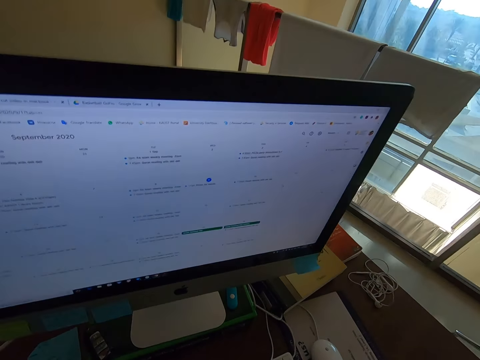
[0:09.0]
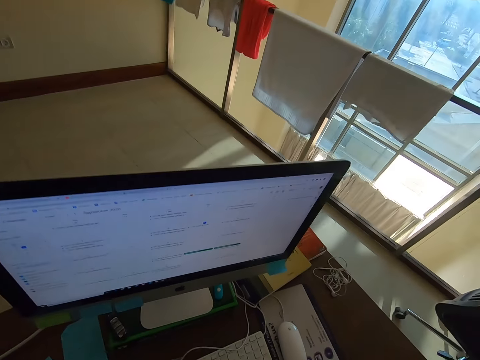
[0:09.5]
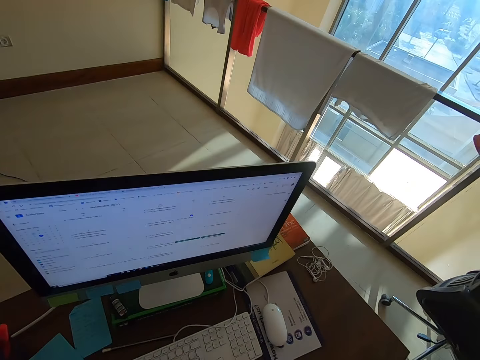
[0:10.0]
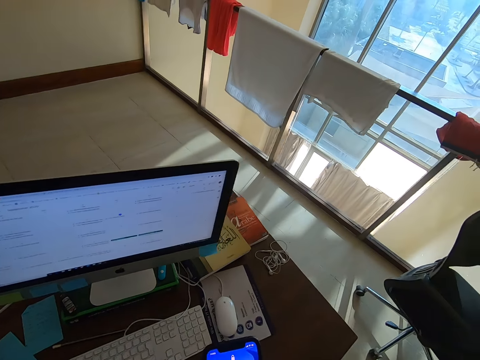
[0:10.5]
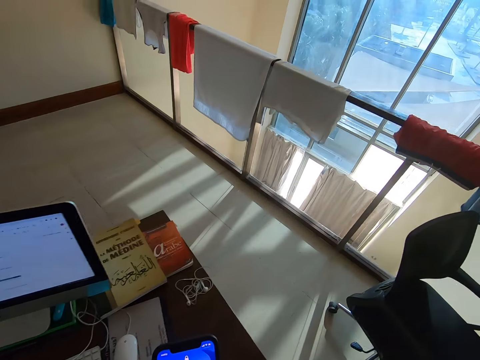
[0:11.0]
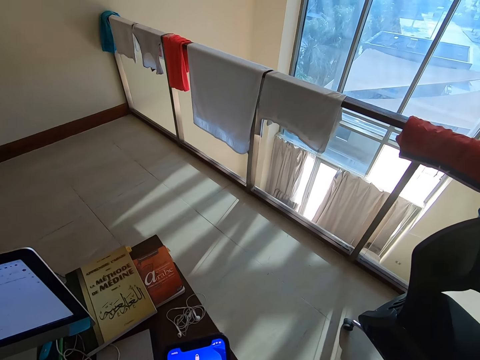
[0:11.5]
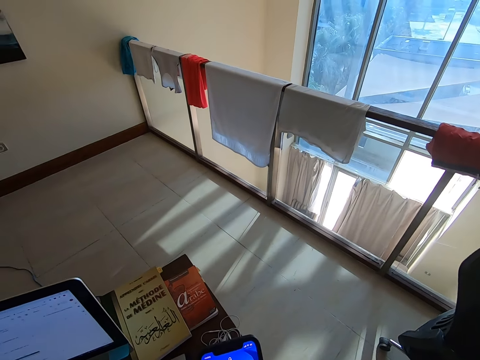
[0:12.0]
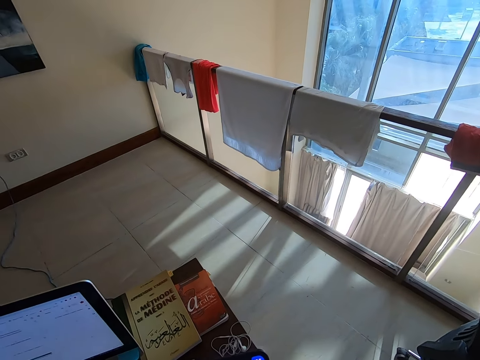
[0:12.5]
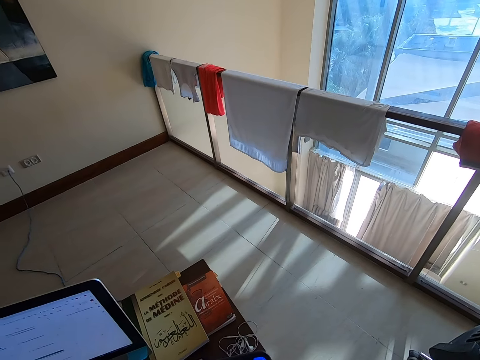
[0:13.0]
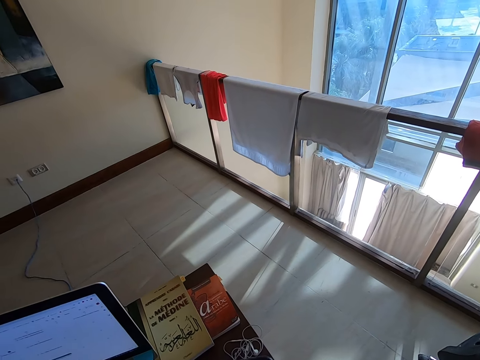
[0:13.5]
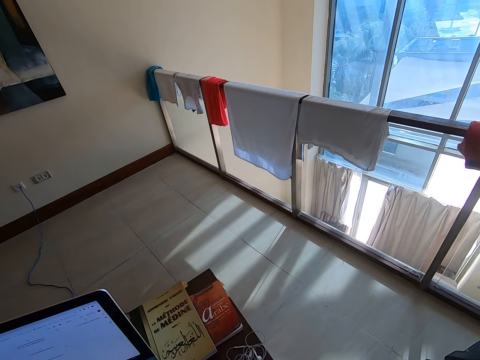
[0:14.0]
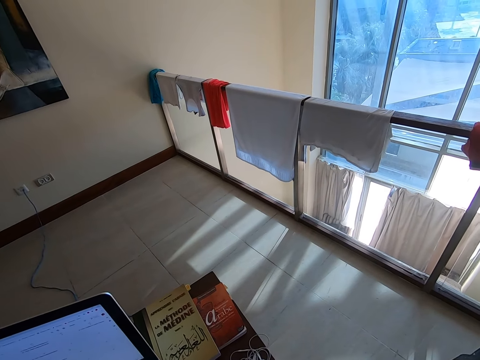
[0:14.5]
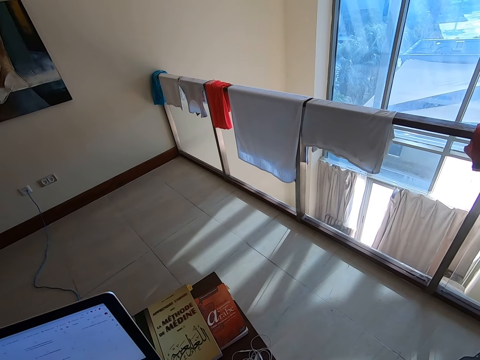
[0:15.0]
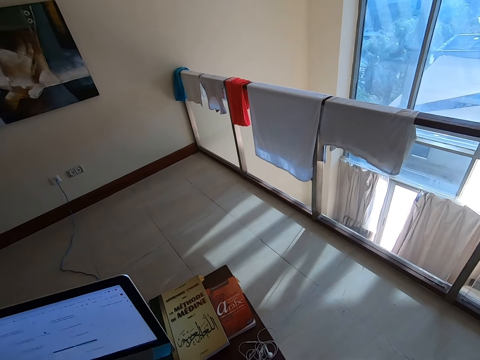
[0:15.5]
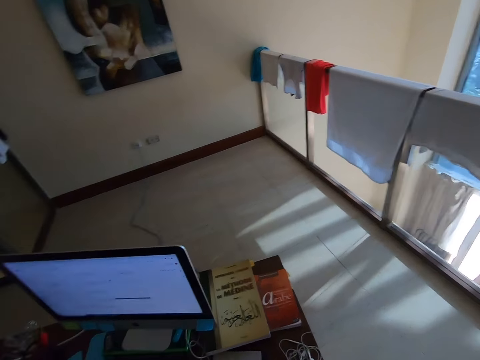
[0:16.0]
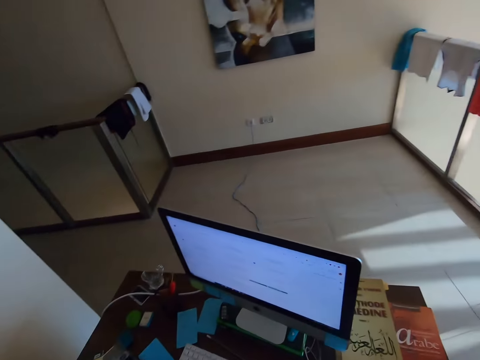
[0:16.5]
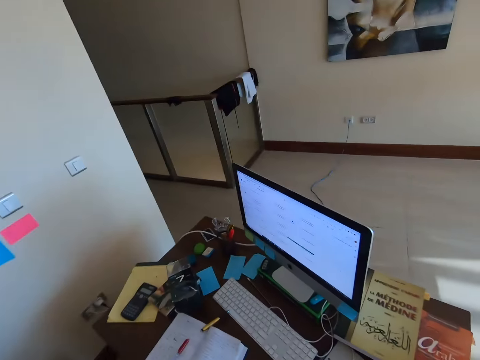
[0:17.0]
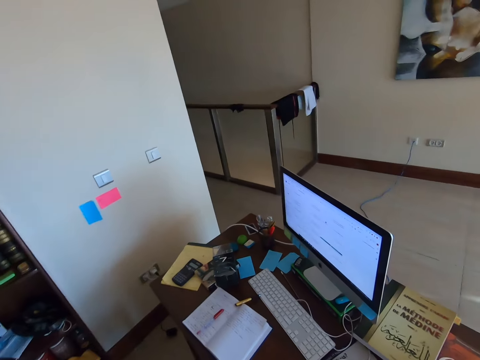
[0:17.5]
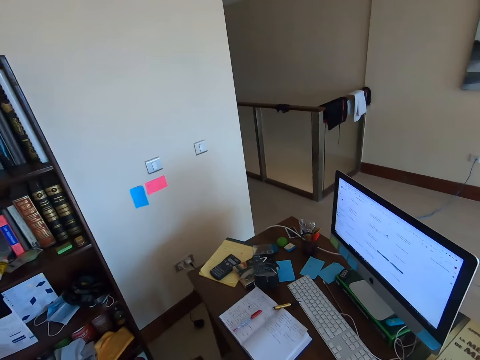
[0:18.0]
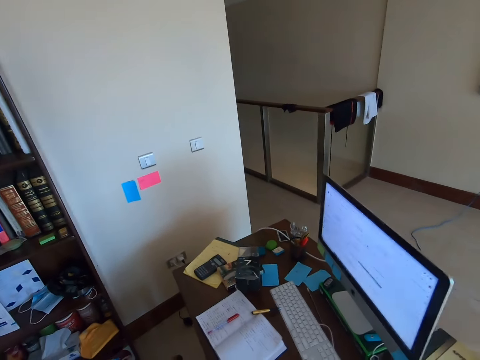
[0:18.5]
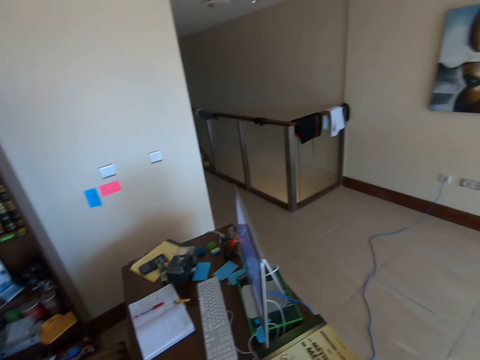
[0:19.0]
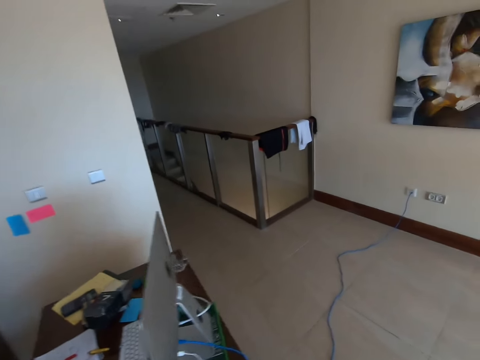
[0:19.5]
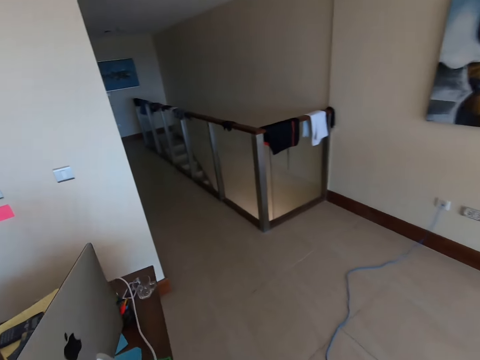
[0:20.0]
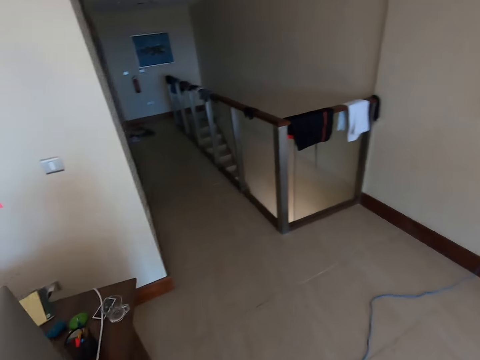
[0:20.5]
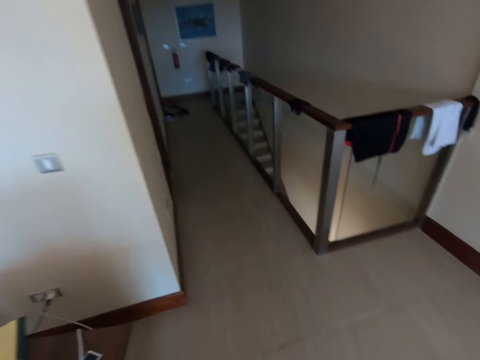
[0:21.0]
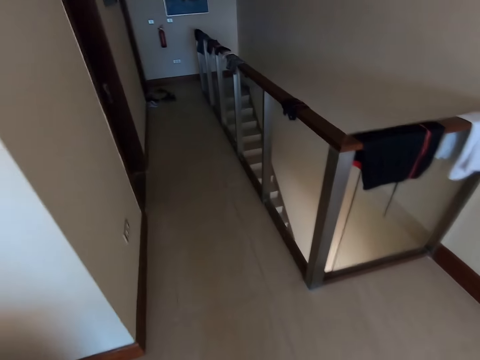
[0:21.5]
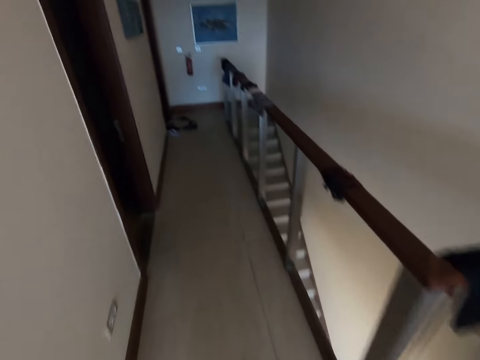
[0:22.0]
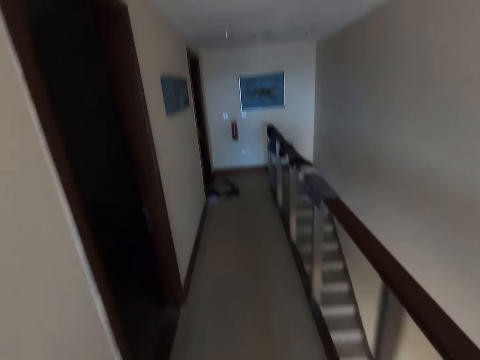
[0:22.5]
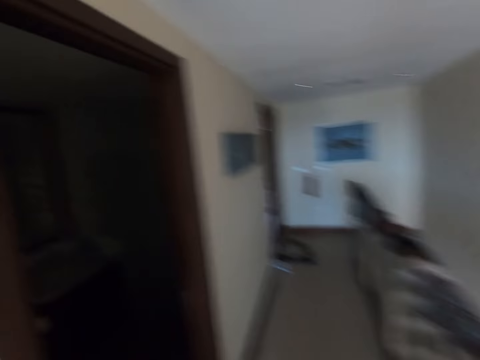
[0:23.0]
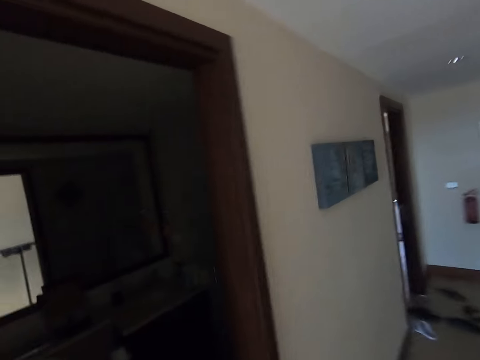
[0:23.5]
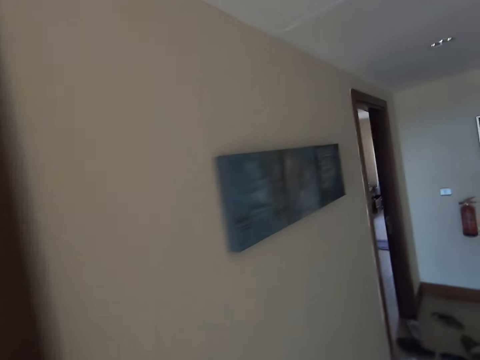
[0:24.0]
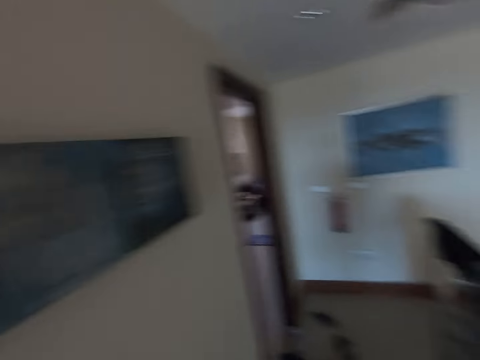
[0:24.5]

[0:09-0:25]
The camera wearer dials the phone. They walk on the room and walk to the stairs.

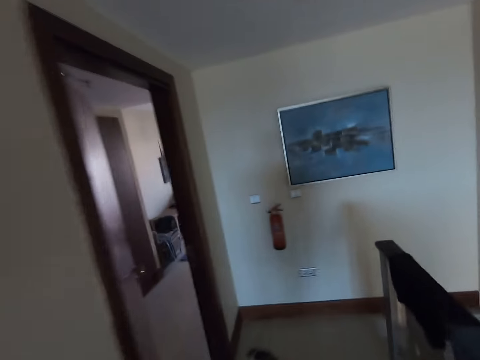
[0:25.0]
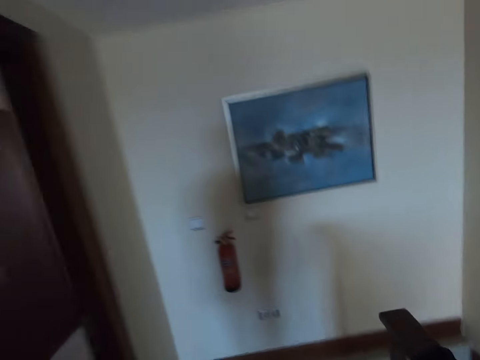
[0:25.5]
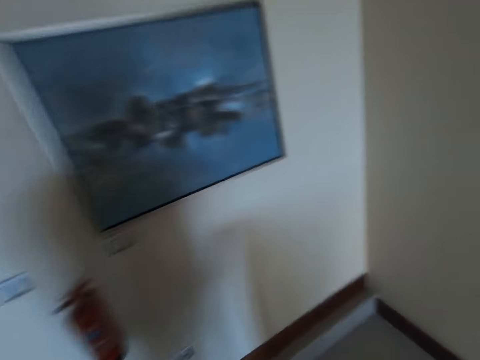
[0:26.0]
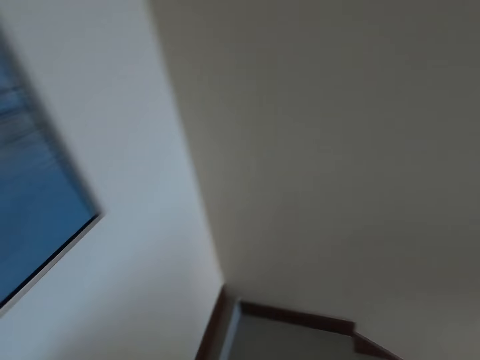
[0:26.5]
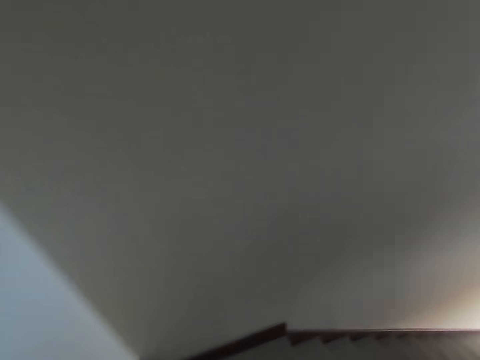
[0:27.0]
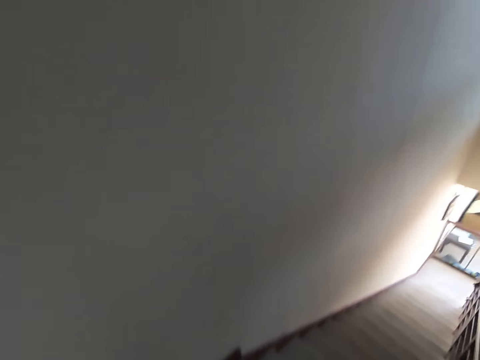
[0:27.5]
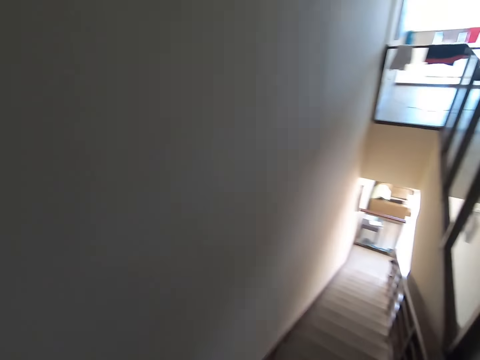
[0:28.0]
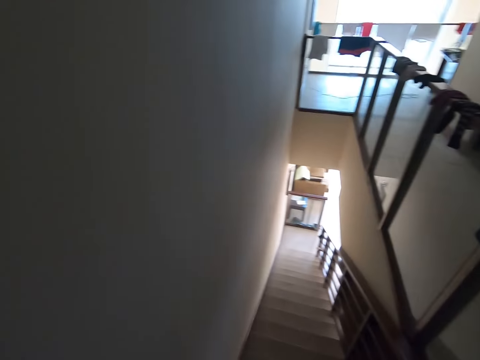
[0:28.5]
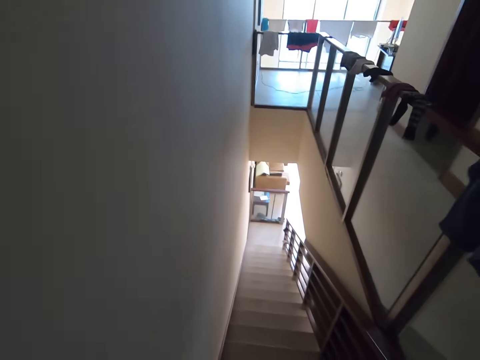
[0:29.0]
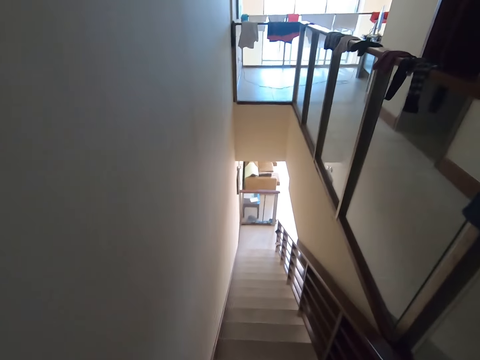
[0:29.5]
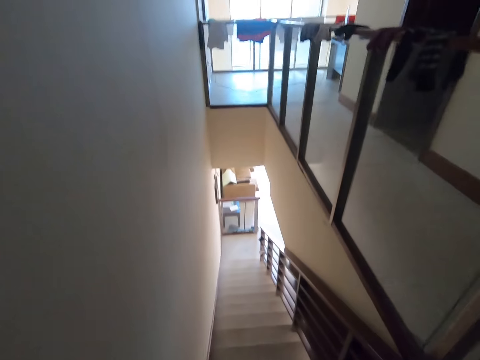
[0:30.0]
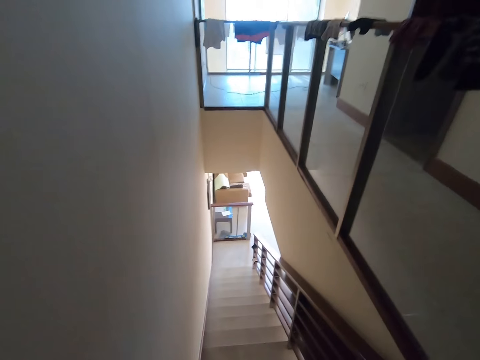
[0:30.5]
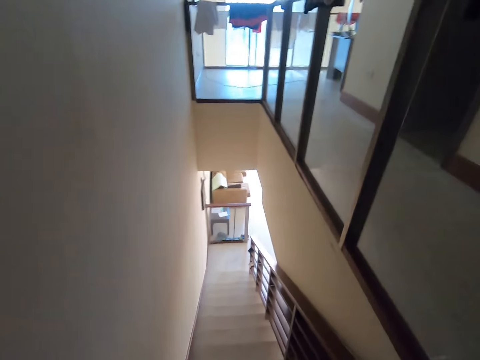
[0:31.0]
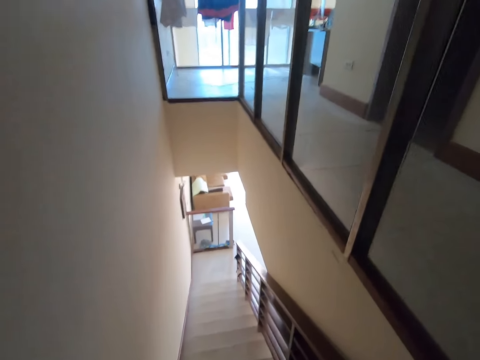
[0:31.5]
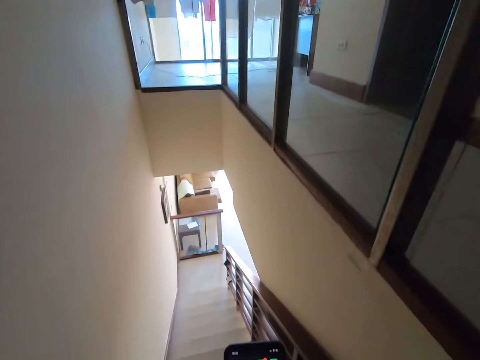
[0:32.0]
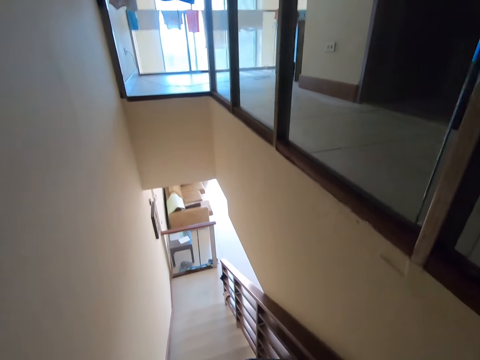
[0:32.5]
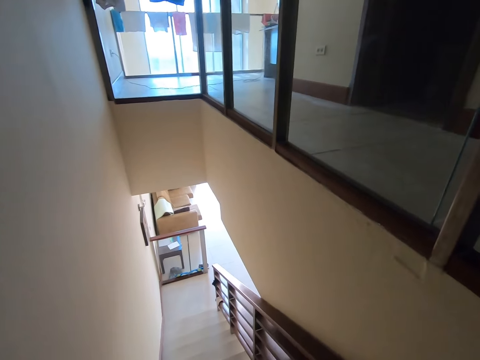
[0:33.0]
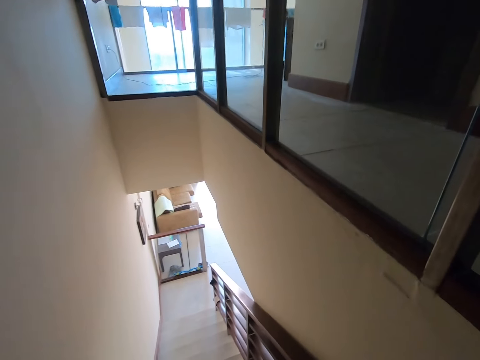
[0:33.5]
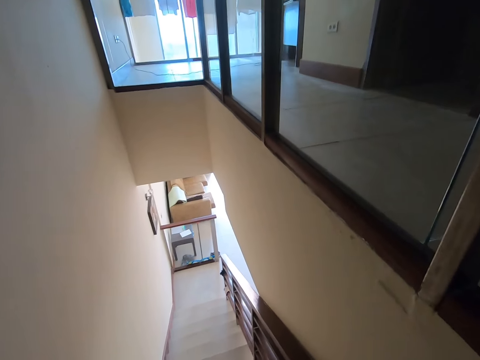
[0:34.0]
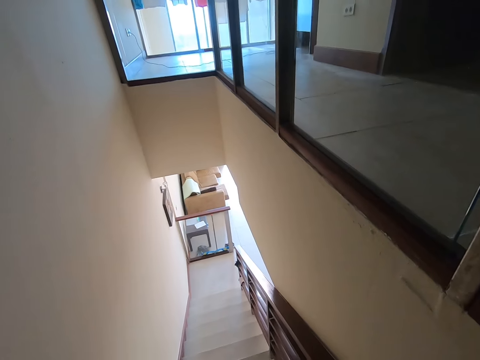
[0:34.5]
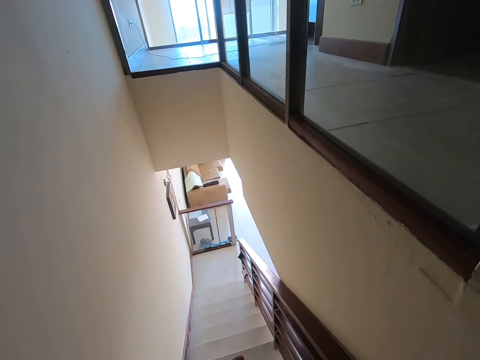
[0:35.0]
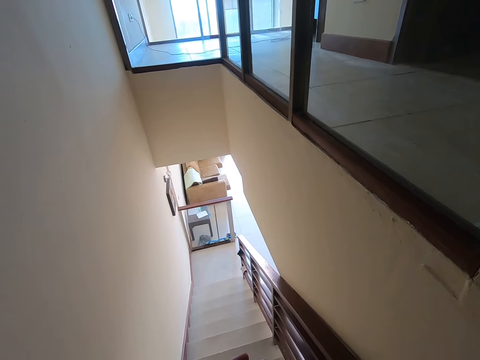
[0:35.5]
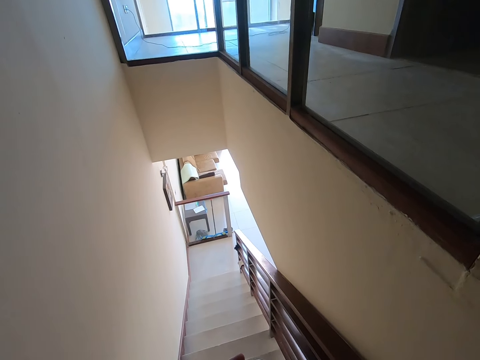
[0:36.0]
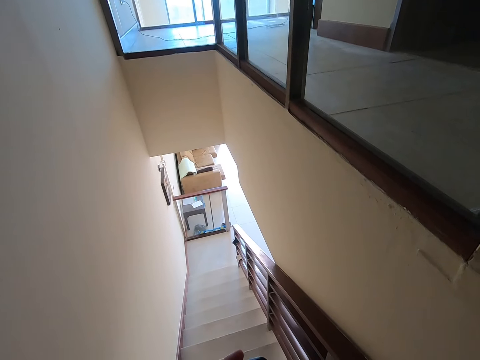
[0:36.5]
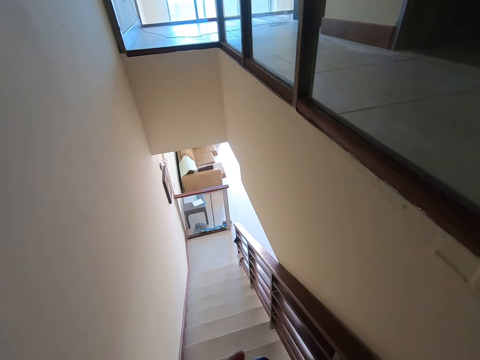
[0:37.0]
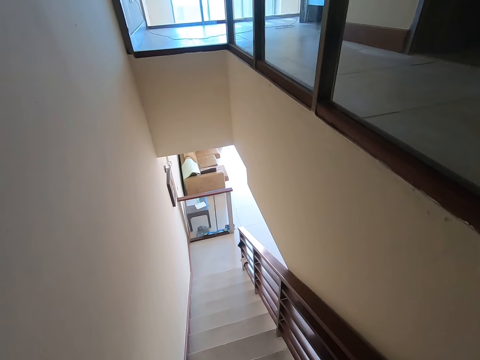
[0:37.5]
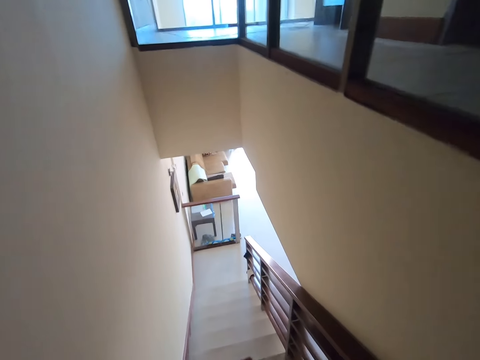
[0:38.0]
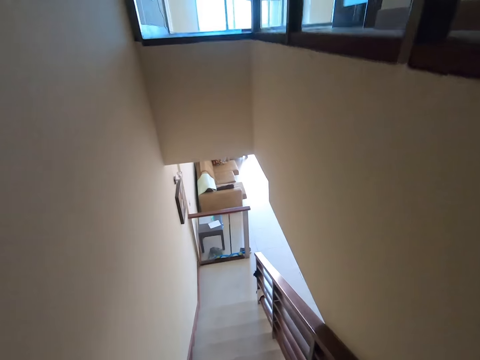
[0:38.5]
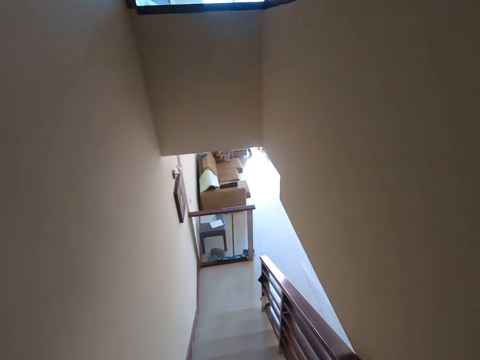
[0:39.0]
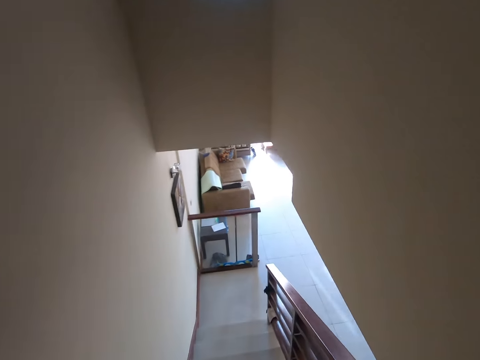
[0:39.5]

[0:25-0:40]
The camera wearer walks down the stairs. They dial the phone.
